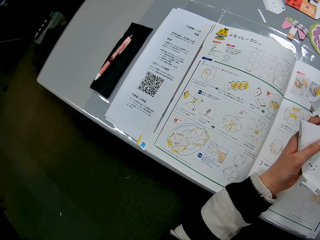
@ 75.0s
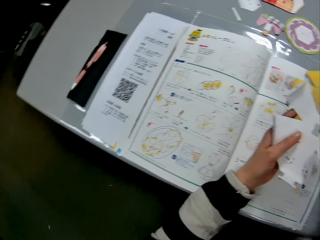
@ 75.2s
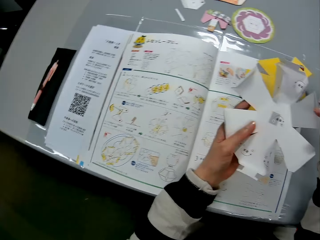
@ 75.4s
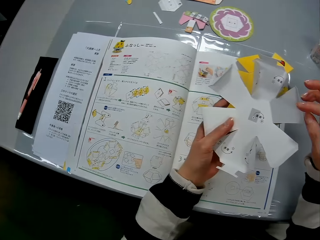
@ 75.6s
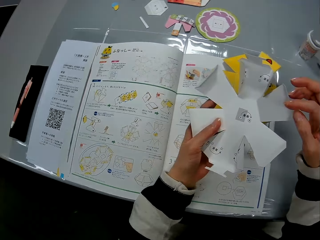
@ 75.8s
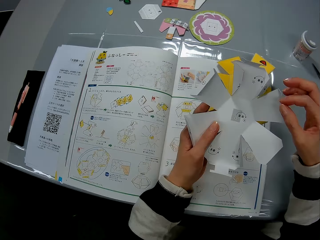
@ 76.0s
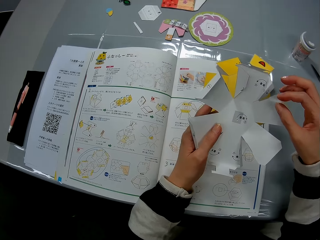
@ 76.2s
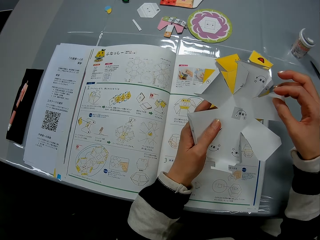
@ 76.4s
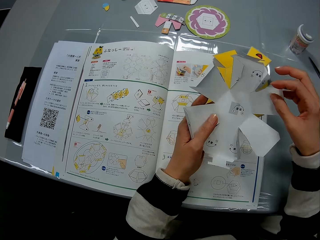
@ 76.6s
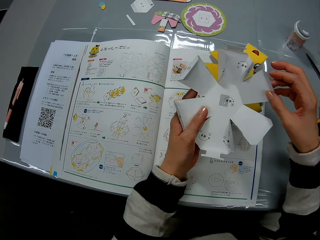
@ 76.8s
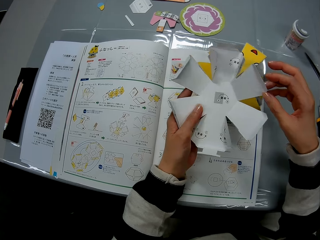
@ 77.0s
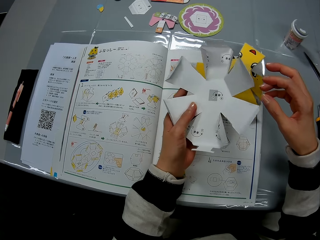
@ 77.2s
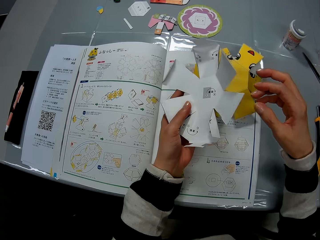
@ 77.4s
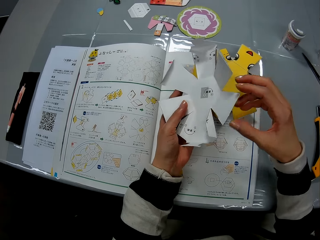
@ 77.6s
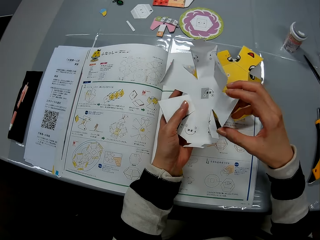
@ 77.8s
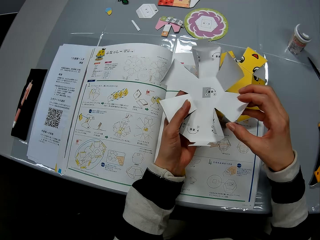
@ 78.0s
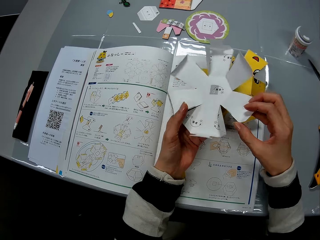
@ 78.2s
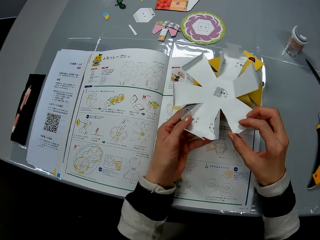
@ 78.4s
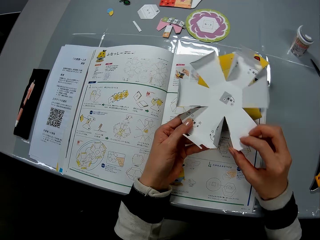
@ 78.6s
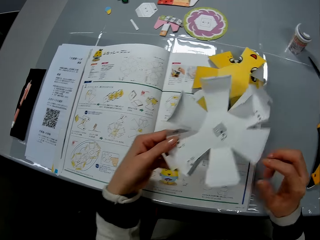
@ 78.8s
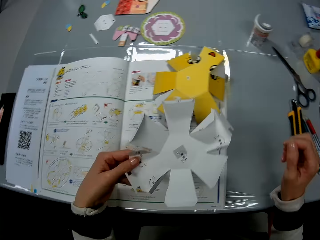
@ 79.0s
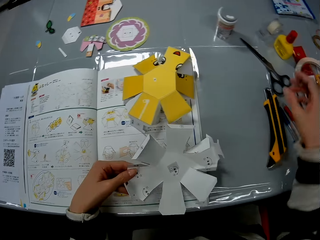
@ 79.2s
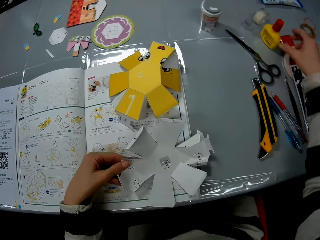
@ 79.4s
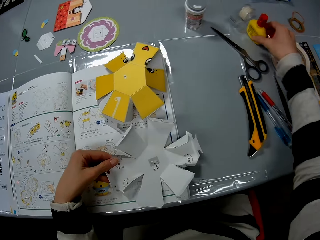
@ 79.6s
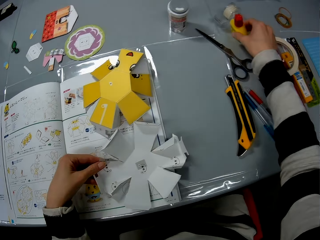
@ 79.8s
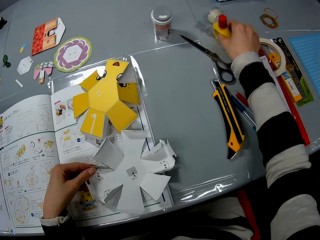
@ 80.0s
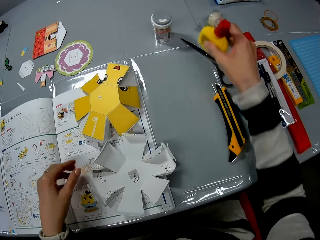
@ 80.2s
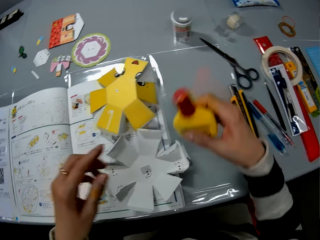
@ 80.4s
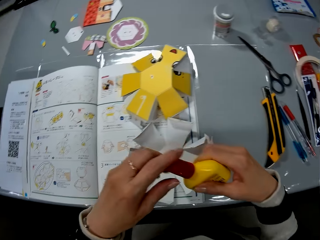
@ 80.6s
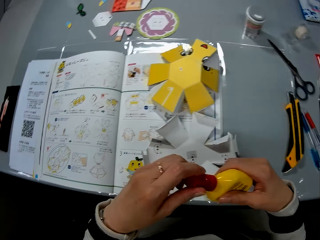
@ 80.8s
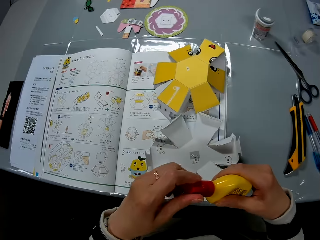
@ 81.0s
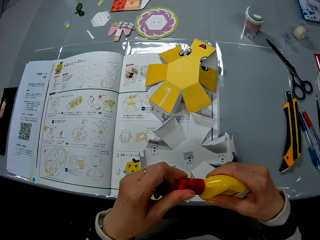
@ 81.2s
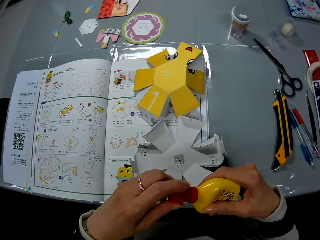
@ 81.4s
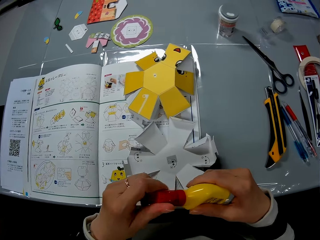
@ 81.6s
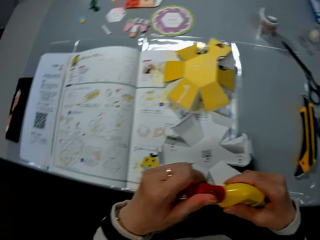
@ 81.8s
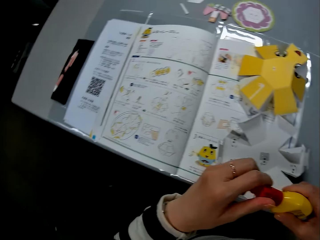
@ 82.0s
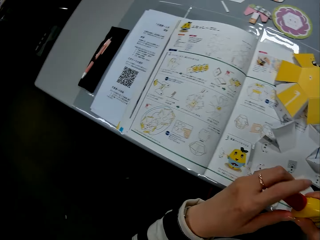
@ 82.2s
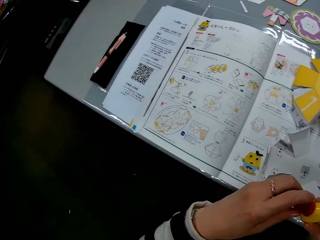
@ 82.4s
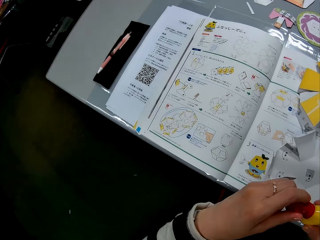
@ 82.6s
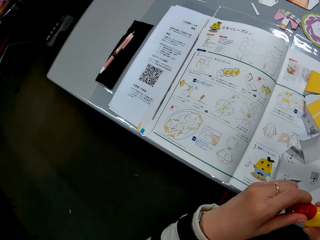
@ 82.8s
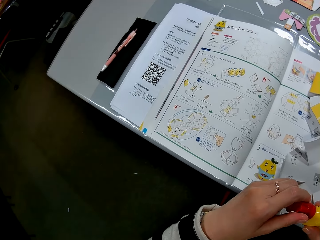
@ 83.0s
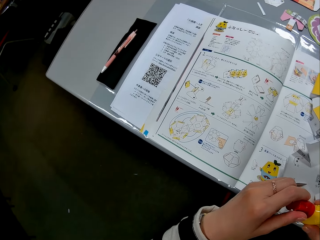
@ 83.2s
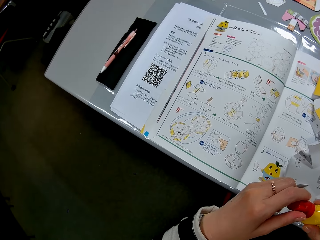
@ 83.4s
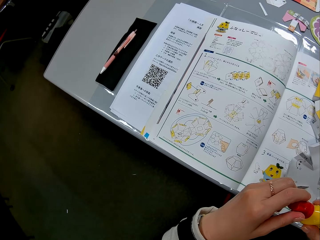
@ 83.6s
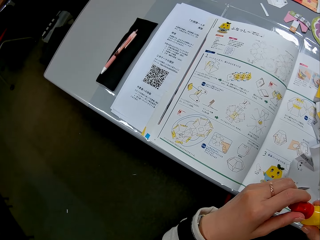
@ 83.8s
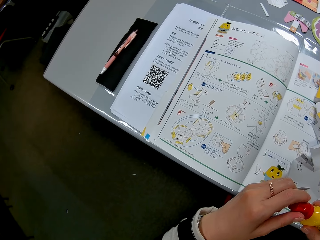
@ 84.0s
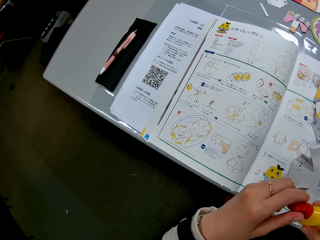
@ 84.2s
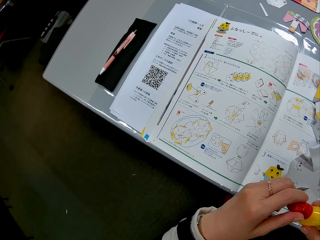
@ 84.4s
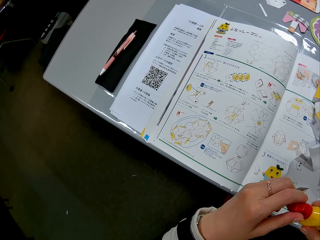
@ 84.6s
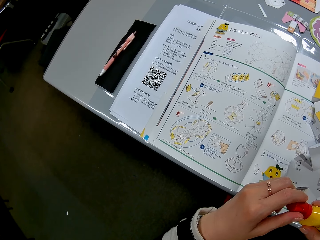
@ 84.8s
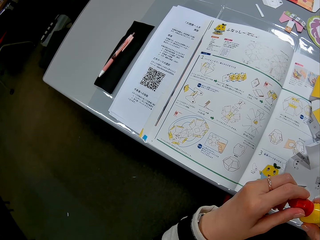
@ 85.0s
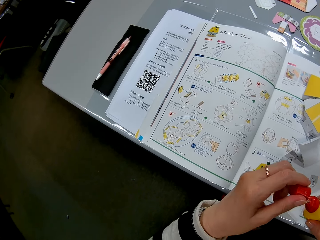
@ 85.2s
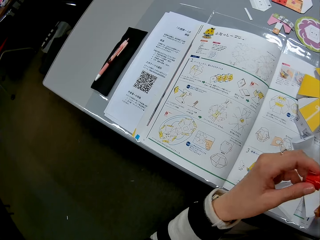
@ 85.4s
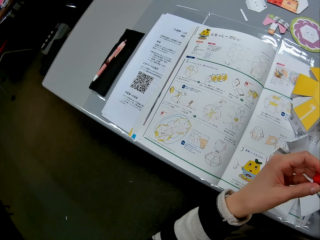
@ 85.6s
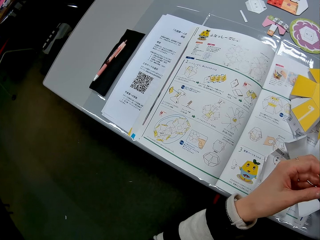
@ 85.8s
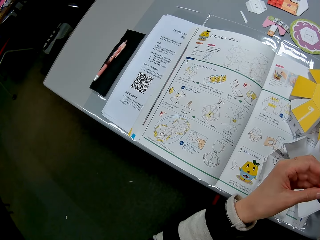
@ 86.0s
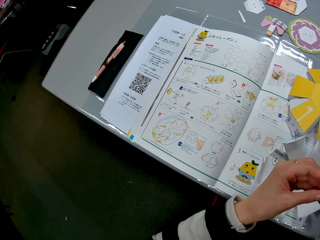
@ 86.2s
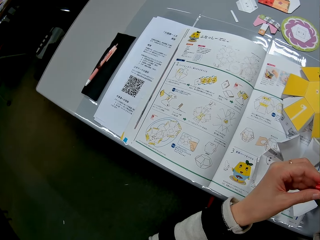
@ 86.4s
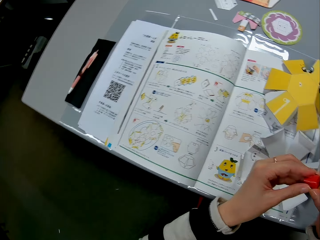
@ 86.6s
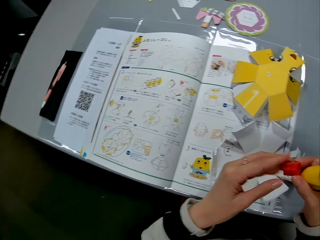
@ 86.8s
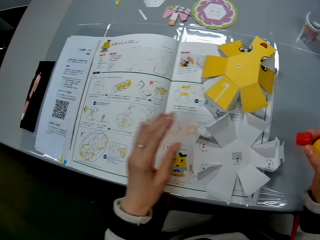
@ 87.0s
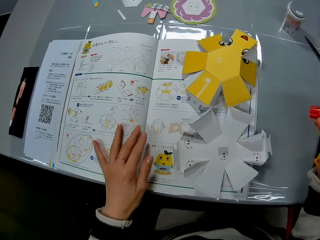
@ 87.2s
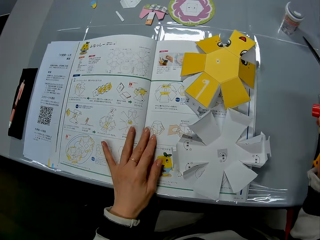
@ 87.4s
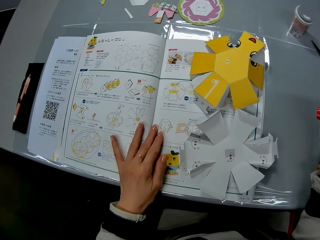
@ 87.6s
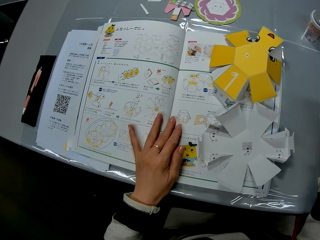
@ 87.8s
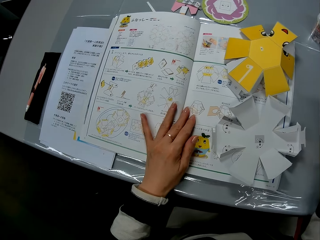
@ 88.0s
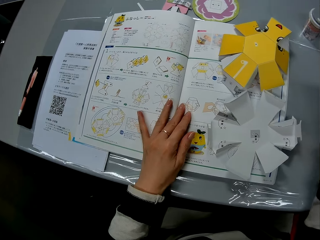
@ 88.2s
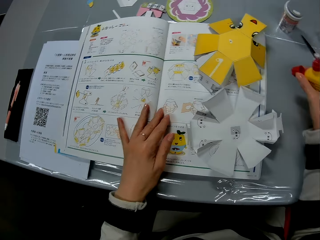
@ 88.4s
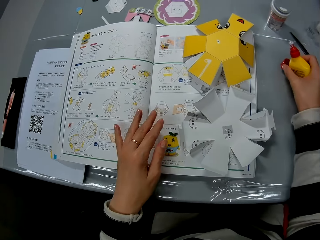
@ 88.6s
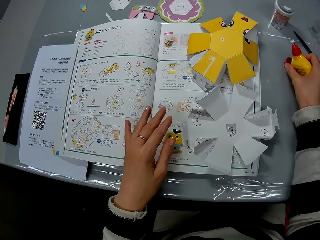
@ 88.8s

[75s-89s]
The camera wearer moves the crafting paper. She drops the craft paper on the instruction manual. She picks up a glue bottle from the table. She opens the glue bottle. She holds the cover of the glue bottle with her left hand. She opens the glue bottle. She transfers the cover of the glue bottle from her left hand to her right hand. She moves the instruction manual forward on the table with her left hand.

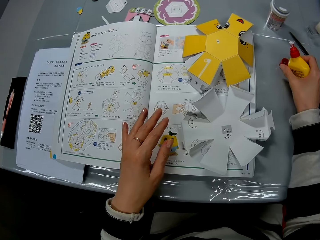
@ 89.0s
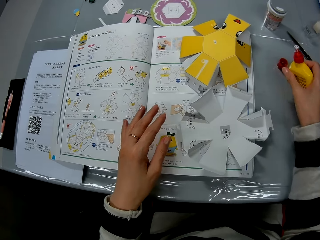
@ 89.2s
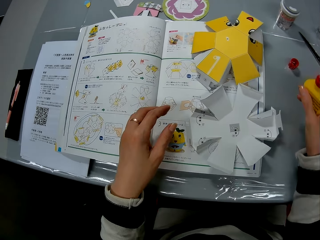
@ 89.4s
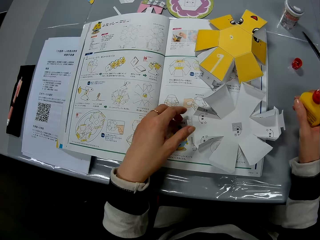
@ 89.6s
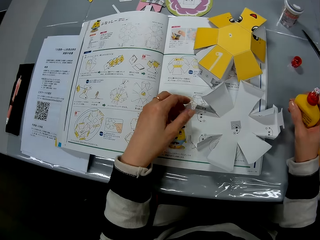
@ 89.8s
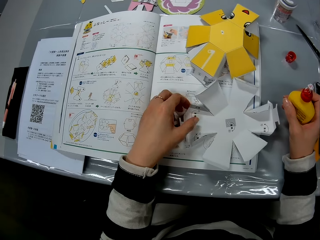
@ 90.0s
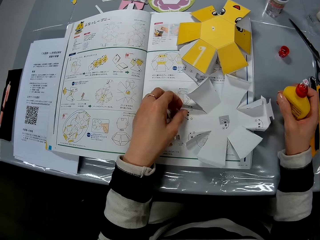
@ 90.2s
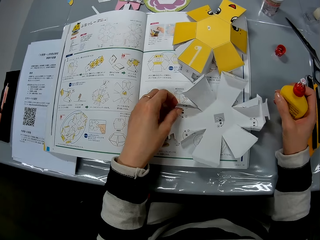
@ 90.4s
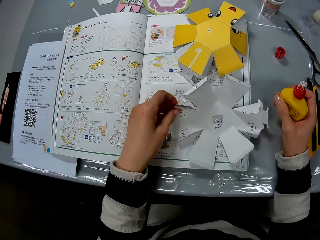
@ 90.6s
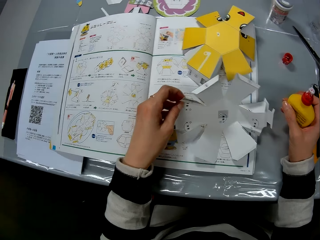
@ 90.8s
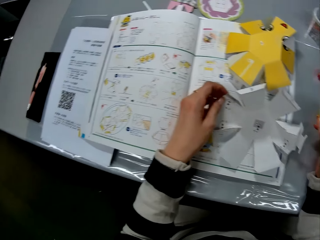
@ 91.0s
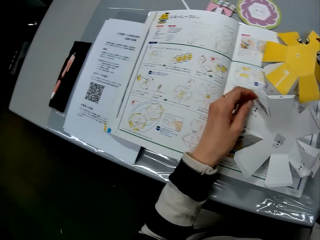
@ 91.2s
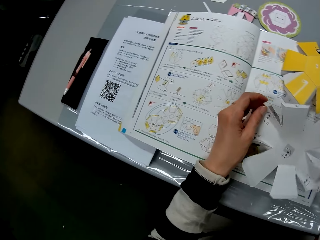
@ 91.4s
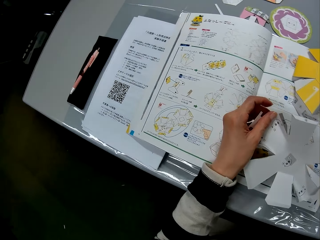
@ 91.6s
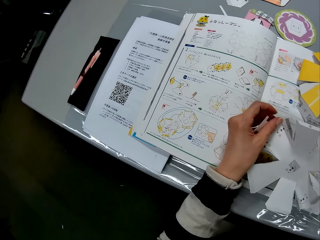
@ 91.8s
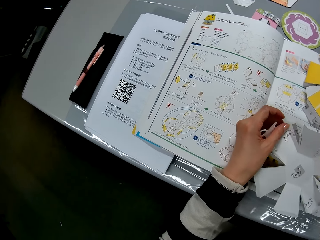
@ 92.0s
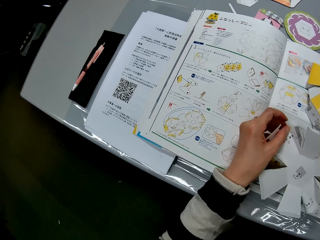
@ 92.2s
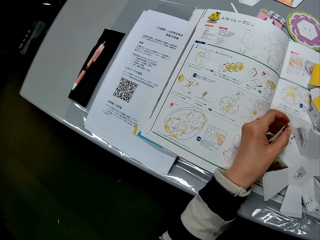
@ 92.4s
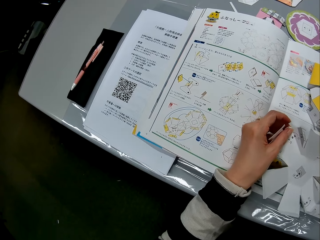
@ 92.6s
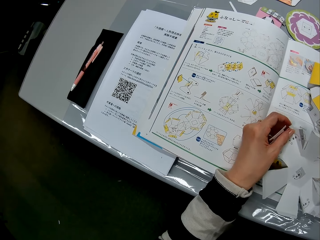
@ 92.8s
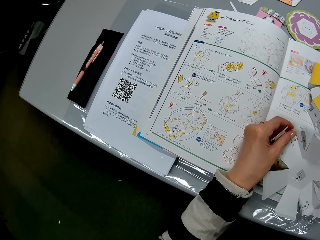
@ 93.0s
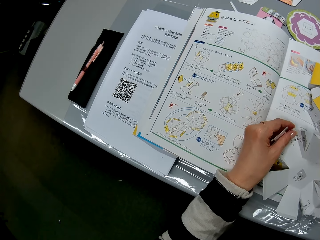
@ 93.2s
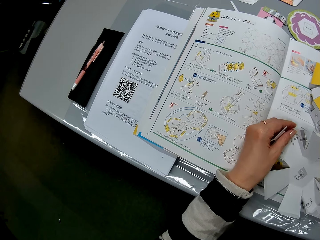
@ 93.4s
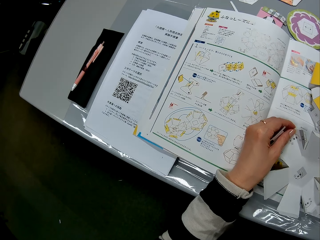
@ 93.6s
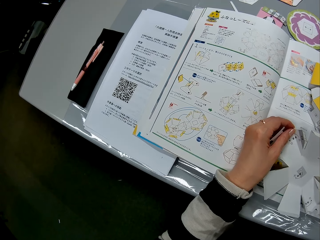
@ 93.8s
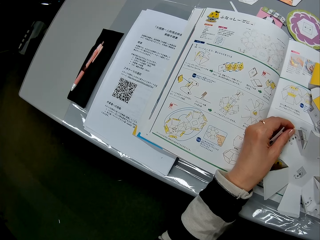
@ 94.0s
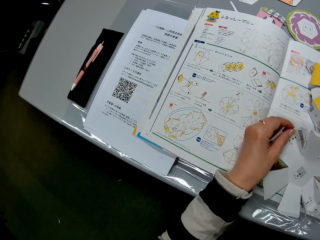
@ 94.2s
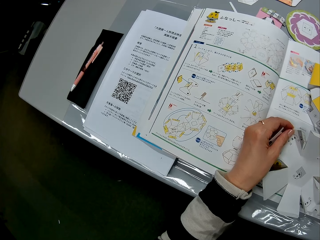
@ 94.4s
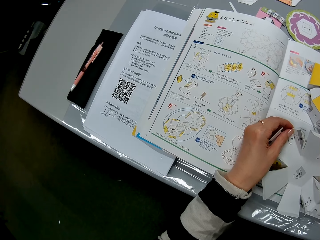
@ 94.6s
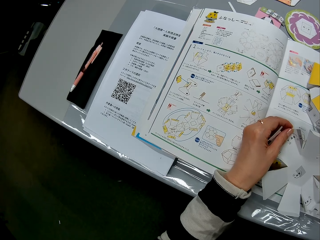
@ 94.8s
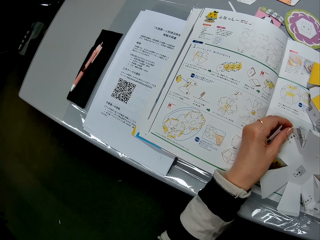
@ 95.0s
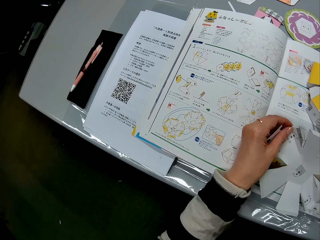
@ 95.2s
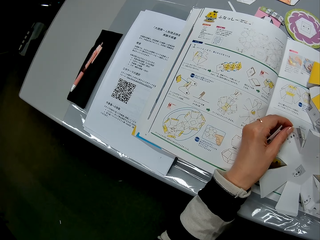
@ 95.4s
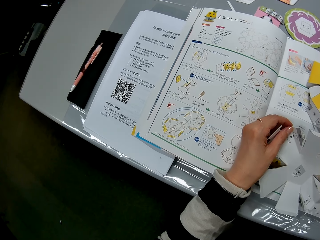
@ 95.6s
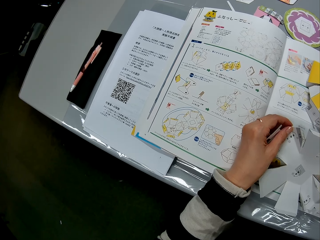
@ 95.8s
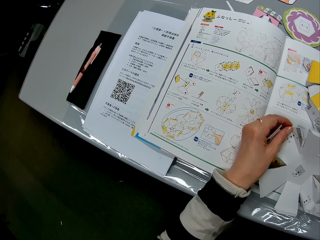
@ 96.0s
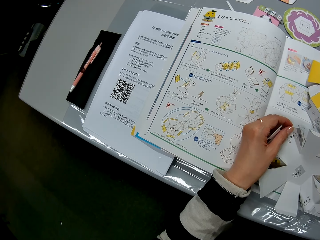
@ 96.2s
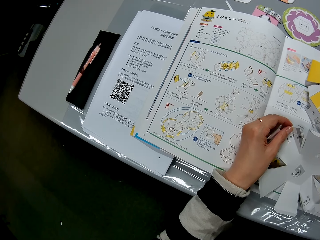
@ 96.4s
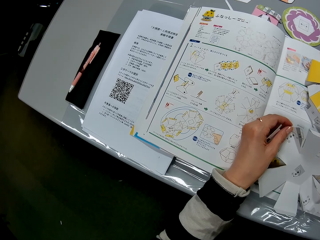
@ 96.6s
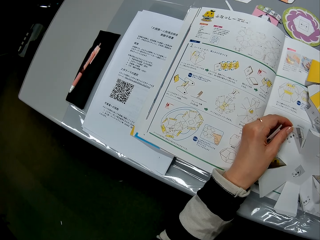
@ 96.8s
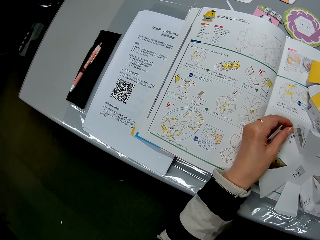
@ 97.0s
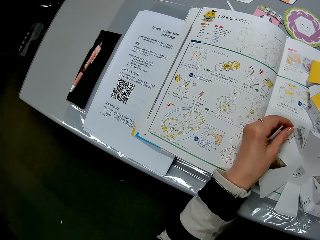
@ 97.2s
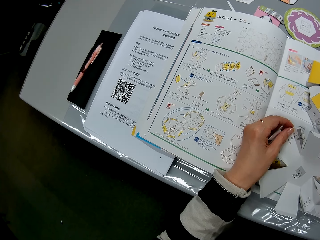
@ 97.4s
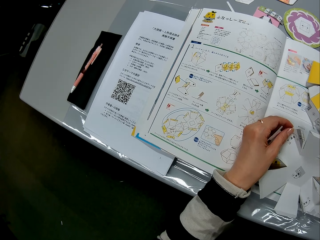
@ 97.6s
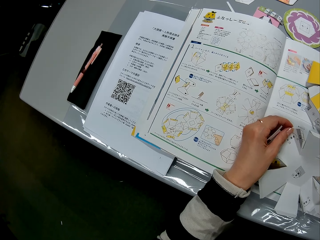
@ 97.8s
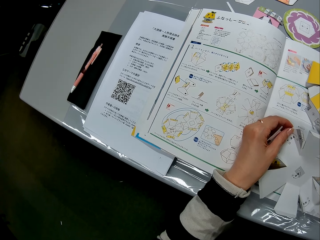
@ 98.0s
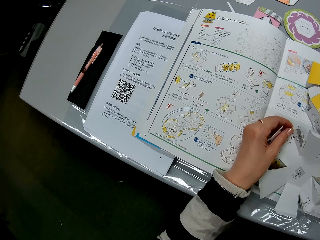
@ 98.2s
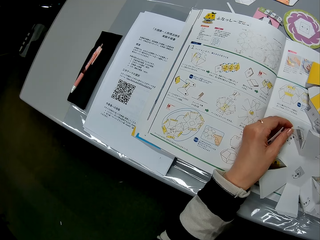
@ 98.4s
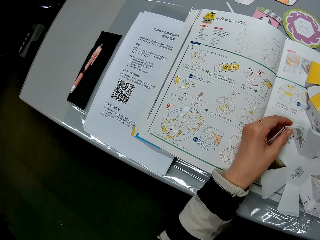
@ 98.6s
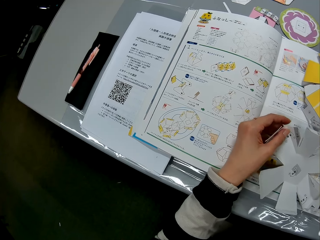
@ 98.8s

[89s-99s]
The camera wearer drops the cover of the glue bottle on the table. She picks up the craft paper from the instruction manual with her left hand. She holds the craft paper with her left hand.
